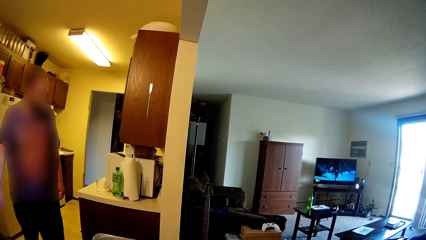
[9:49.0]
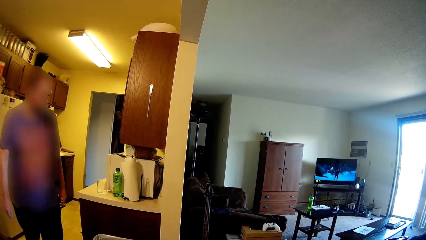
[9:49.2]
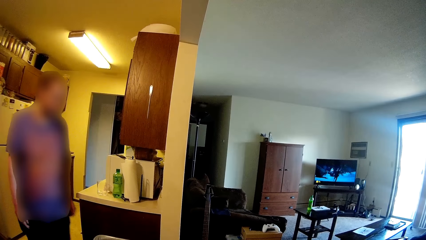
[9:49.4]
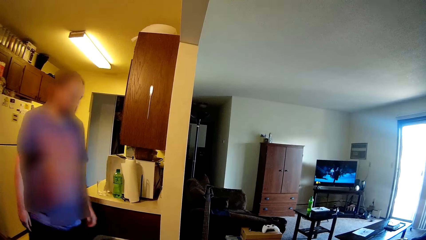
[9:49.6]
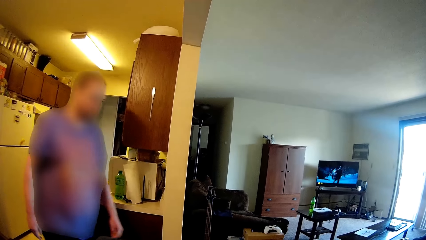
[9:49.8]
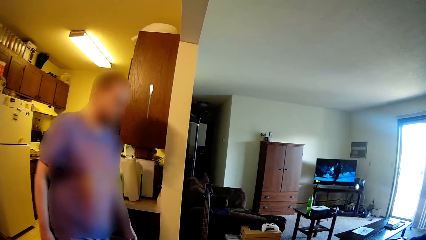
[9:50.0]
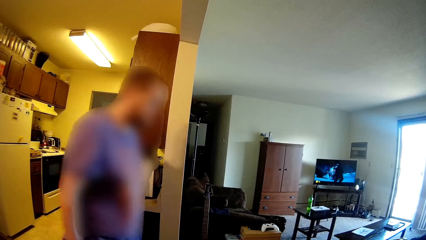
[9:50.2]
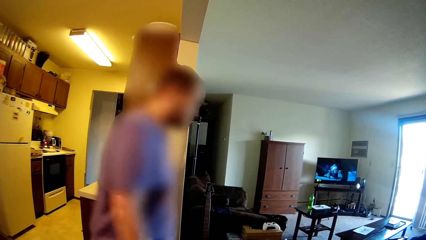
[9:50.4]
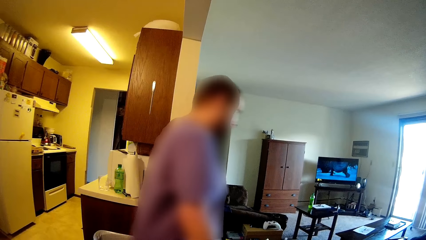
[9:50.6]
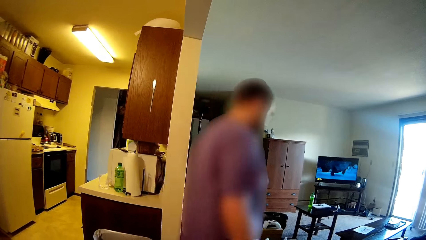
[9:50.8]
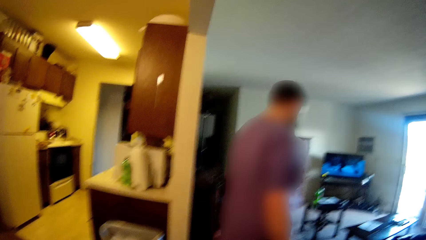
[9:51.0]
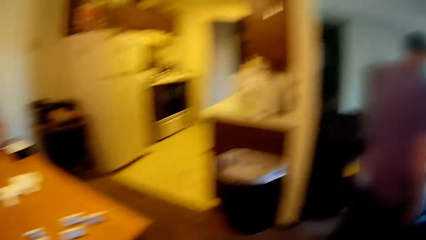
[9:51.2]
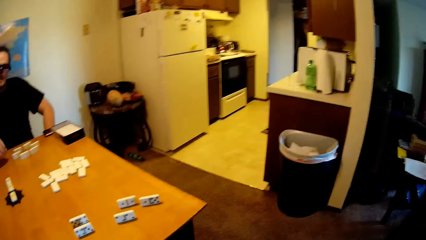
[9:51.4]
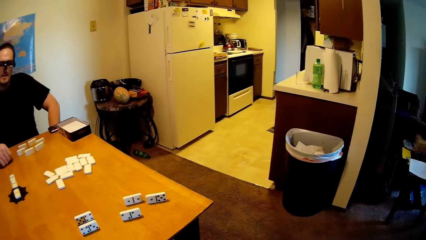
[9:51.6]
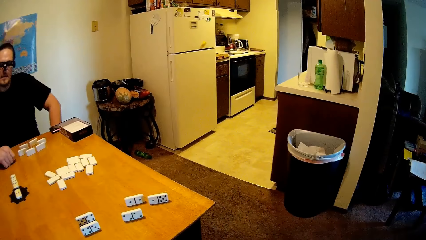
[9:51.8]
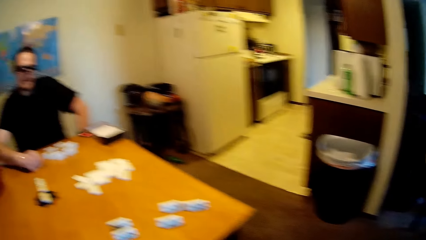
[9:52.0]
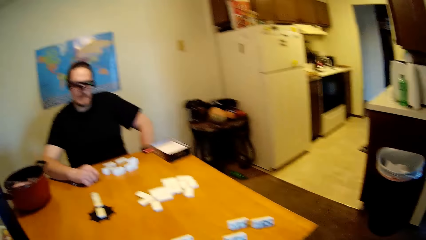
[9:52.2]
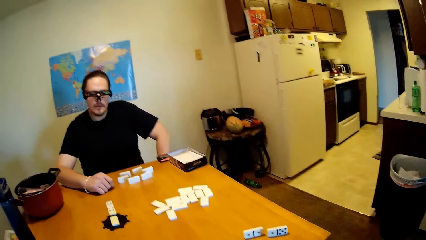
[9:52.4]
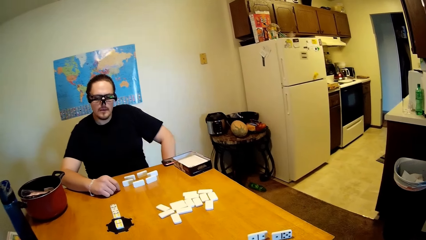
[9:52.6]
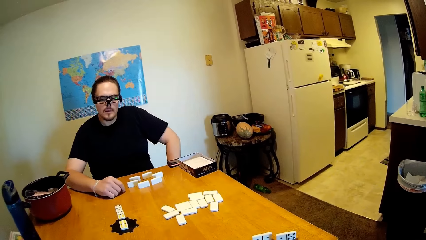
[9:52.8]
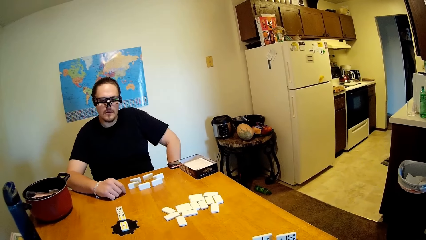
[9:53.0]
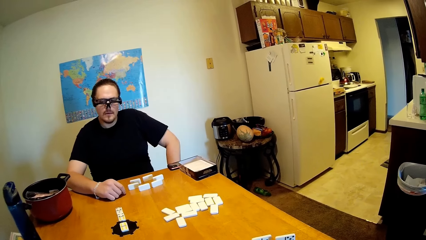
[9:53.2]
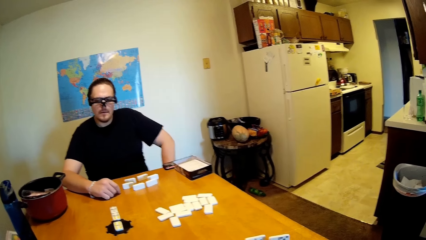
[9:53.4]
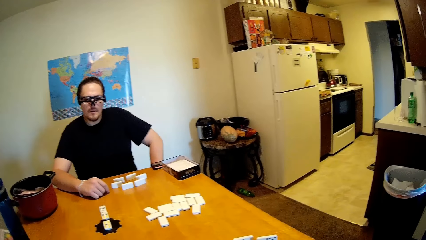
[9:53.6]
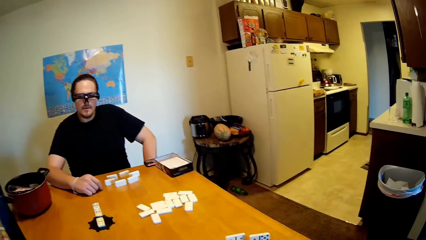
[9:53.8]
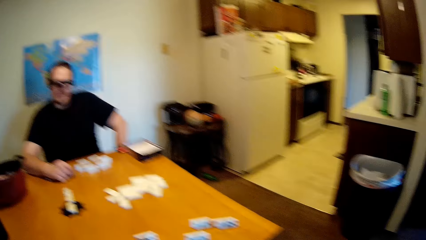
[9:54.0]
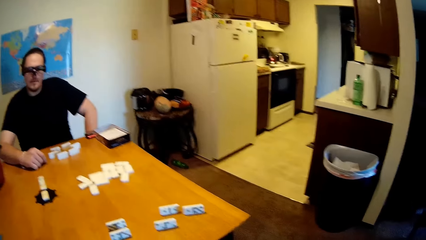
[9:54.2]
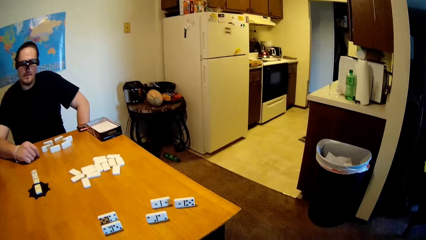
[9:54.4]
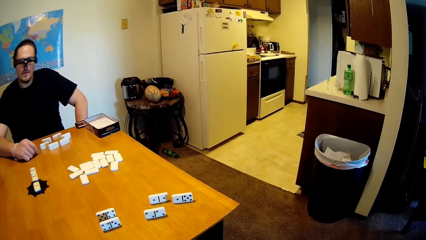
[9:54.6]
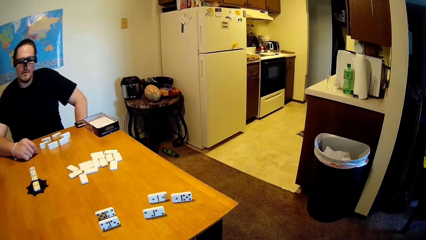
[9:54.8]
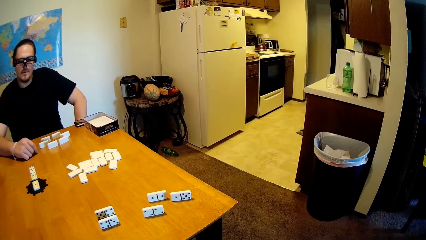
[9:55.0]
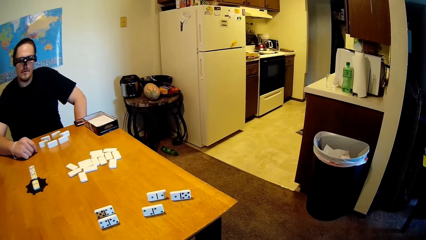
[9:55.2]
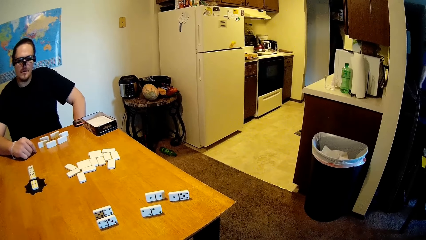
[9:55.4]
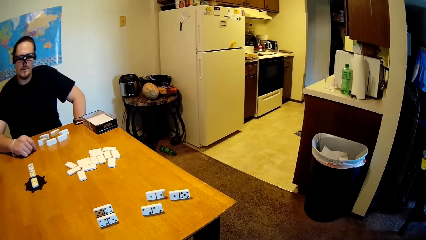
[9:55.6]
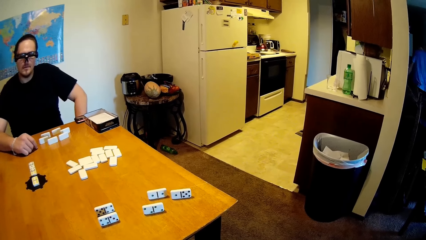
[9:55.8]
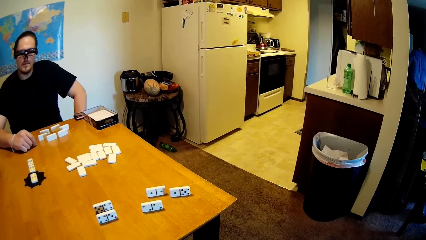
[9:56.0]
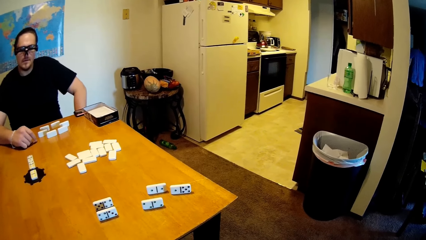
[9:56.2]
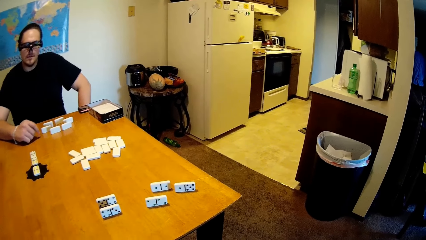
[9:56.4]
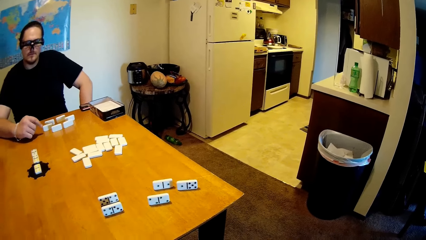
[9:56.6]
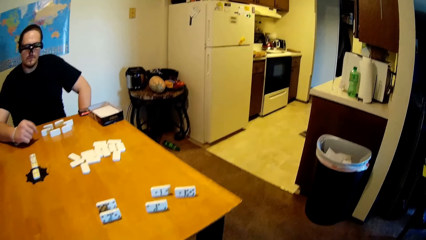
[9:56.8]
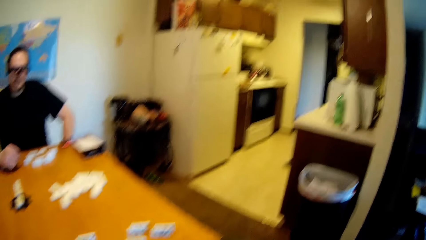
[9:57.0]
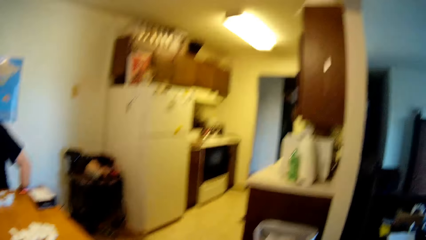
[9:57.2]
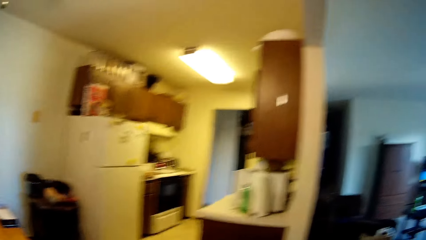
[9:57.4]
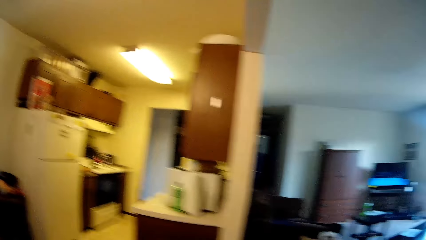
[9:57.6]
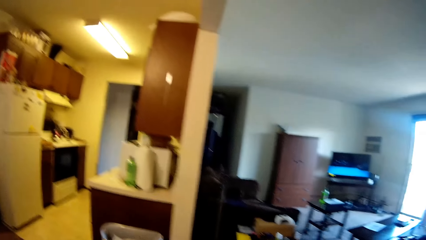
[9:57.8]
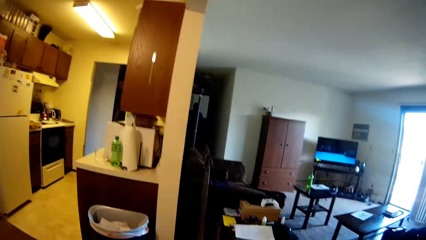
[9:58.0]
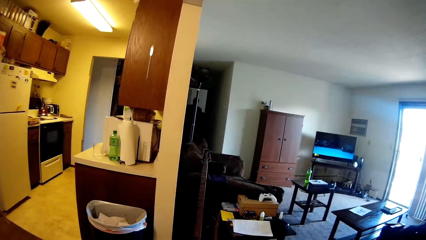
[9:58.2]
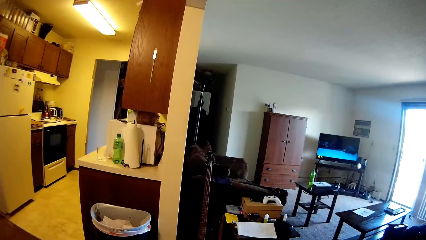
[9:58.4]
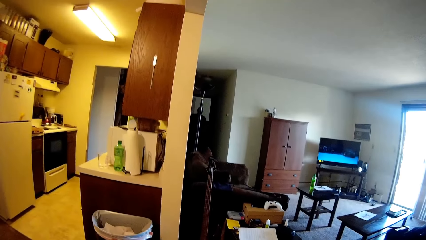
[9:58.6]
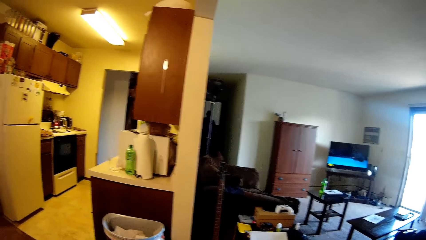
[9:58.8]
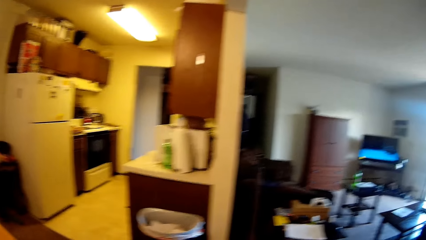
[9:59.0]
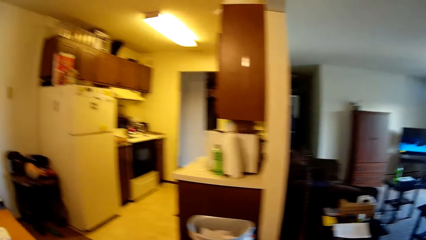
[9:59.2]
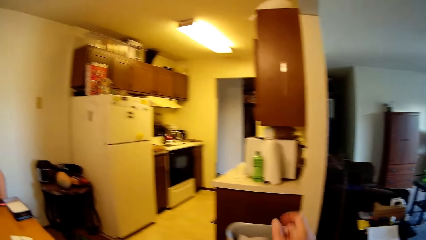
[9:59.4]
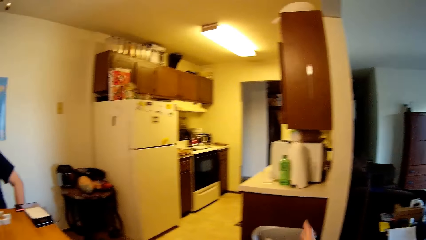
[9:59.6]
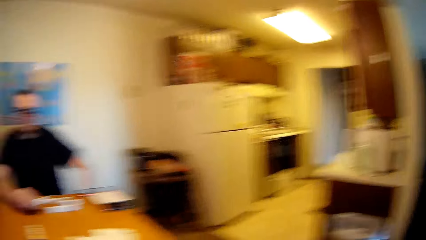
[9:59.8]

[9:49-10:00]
The camera wearer walks around the room. A man walks on the floor. The camera wearer looks around the house and moves his hand.

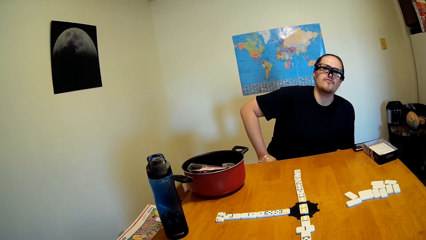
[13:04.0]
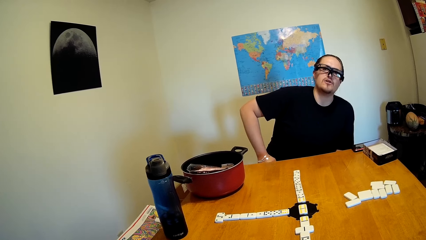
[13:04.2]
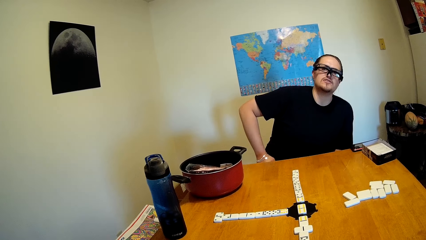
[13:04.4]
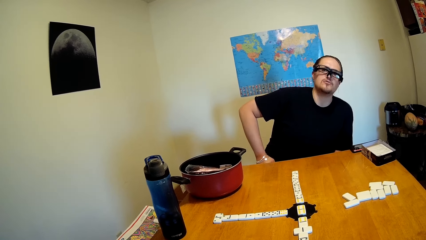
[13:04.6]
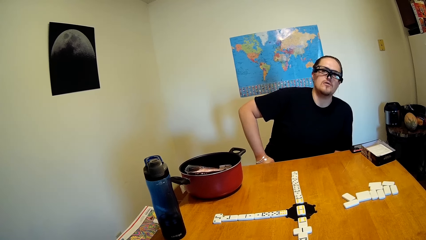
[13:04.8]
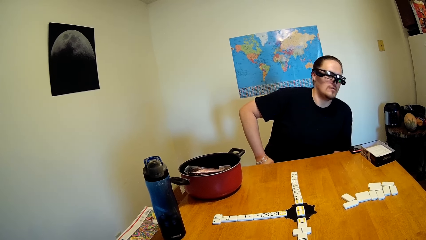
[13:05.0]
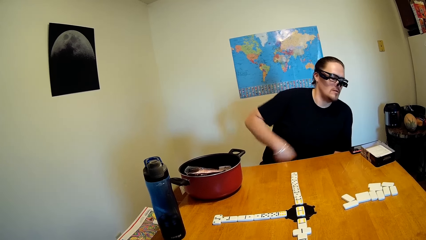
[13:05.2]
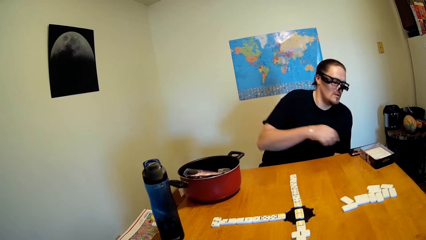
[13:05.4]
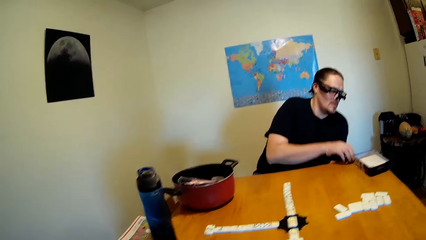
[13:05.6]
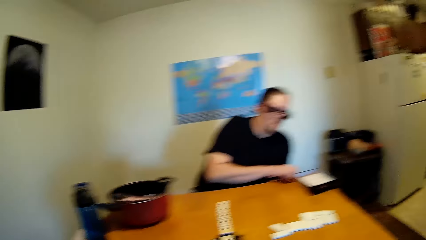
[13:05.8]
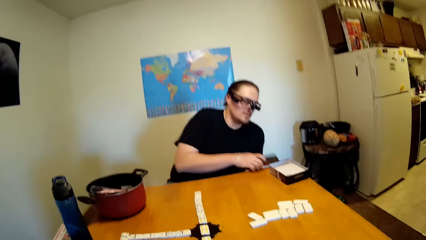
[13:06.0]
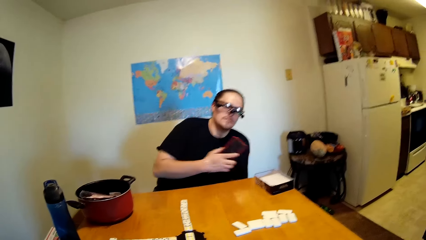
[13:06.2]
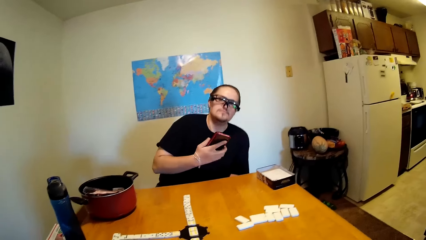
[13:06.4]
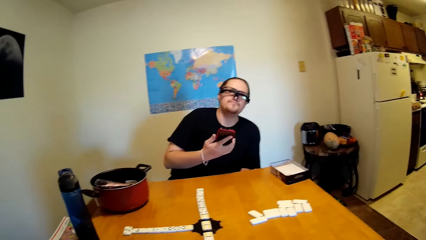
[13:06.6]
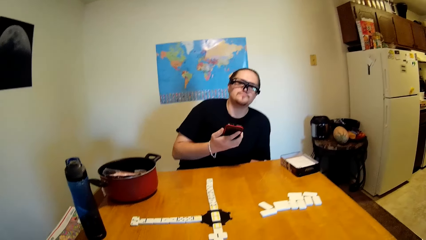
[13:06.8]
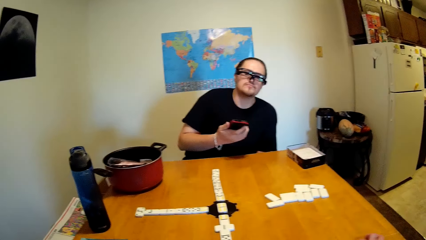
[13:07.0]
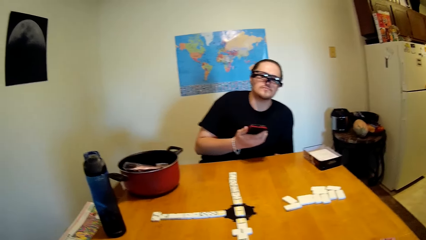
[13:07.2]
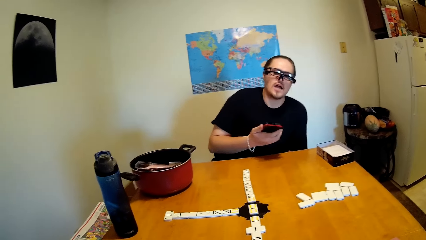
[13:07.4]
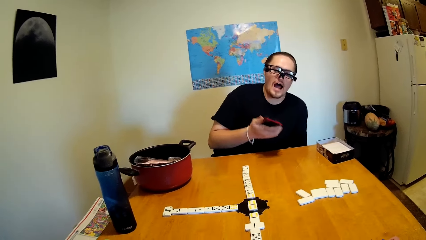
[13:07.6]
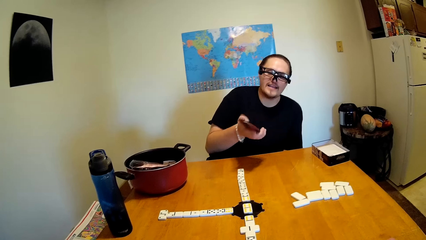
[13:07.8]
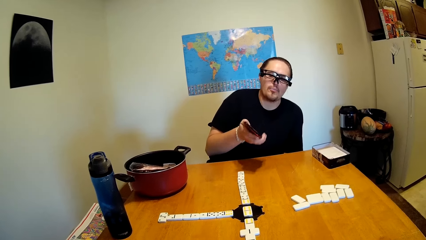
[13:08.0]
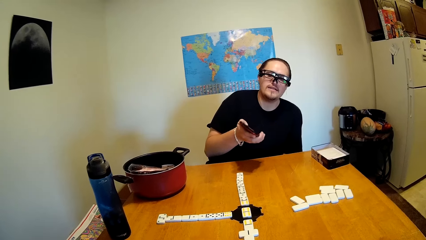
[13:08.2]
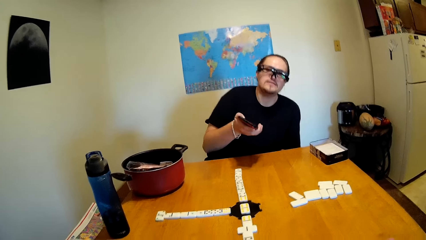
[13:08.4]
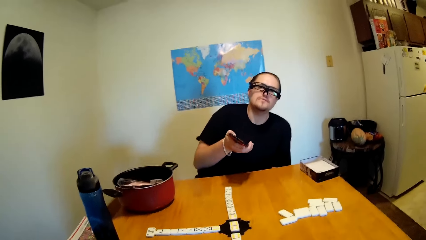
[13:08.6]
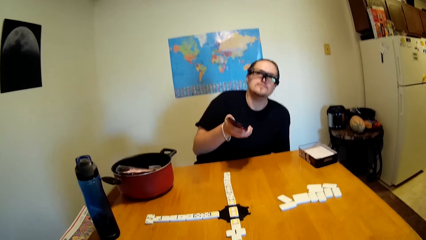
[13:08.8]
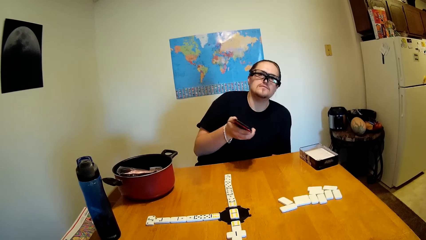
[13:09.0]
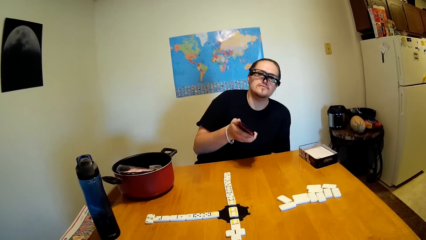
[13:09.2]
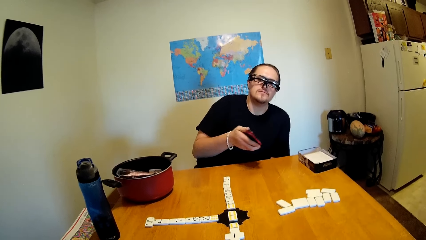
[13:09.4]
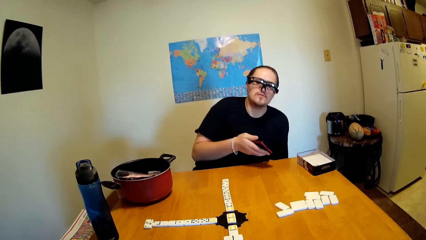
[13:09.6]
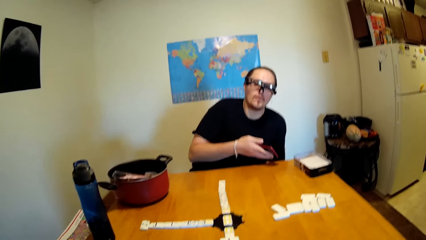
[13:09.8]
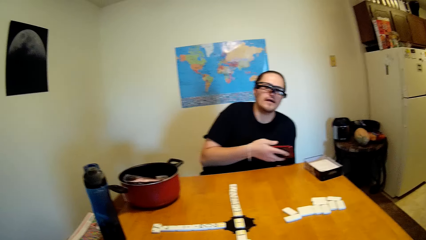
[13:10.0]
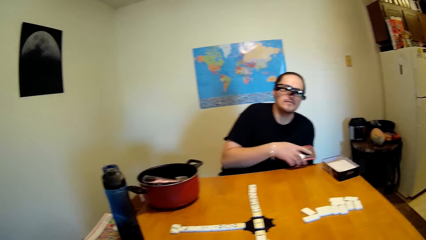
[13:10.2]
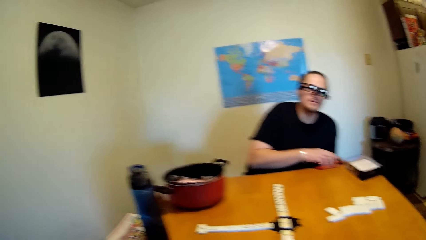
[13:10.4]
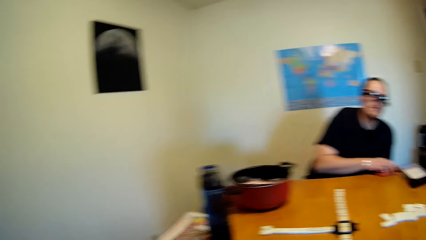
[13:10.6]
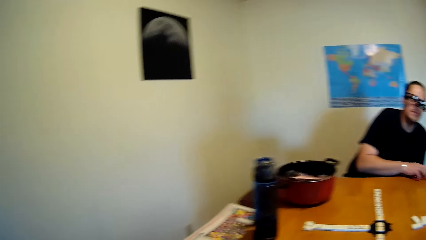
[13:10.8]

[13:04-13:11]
A man picks up a phone from the table. The camera wearer talks to the man. The man holds the phone. The man talks to the camera wearer. The camera wearer talks to the man.
